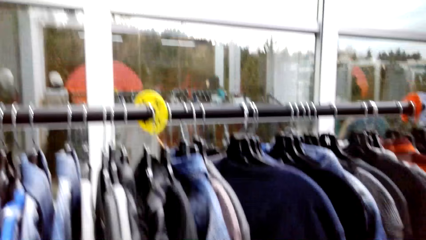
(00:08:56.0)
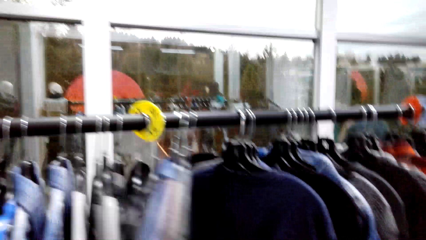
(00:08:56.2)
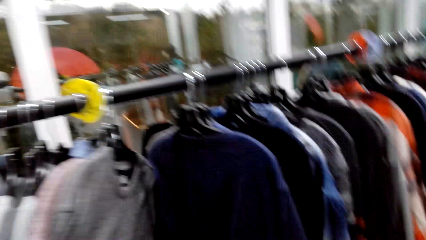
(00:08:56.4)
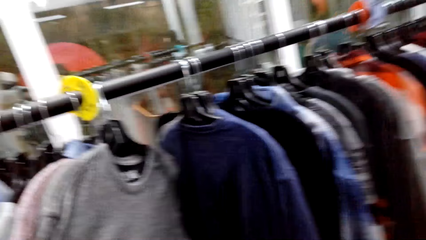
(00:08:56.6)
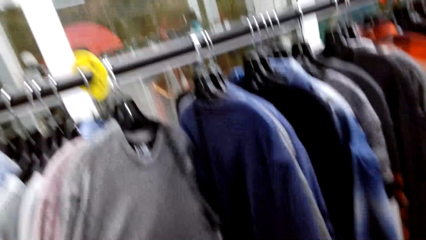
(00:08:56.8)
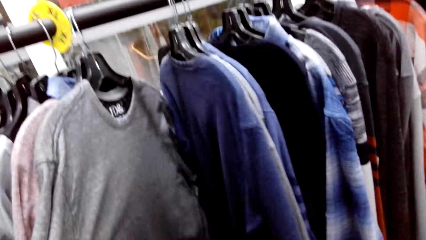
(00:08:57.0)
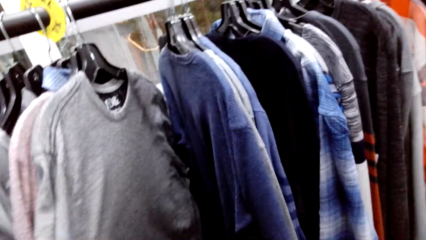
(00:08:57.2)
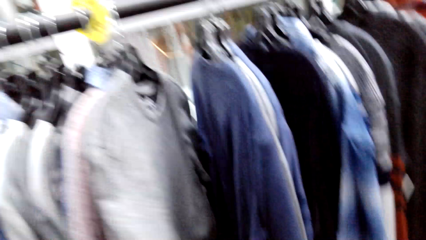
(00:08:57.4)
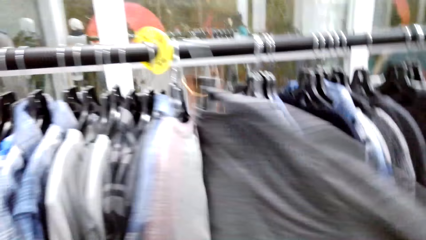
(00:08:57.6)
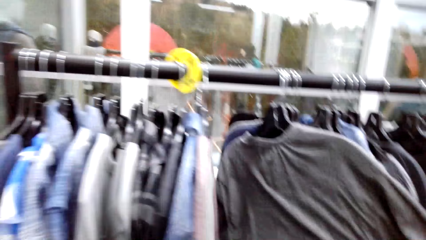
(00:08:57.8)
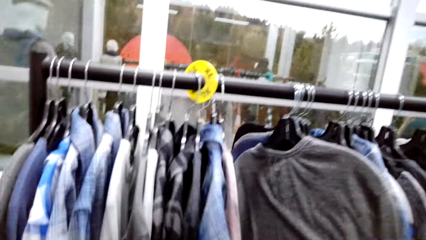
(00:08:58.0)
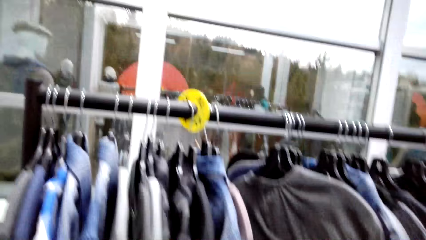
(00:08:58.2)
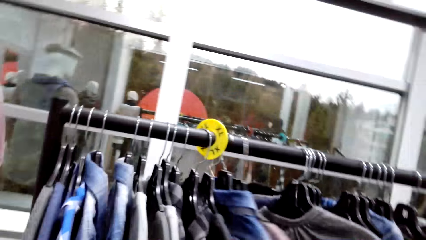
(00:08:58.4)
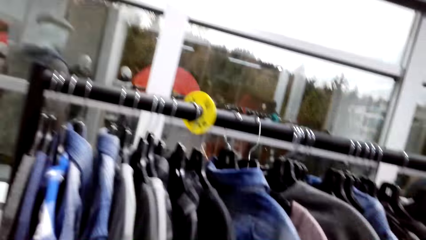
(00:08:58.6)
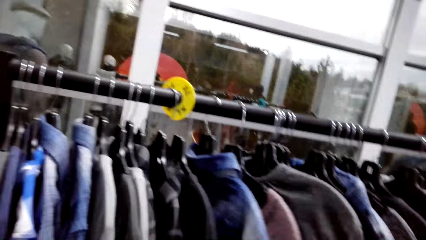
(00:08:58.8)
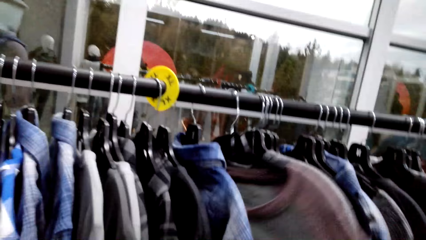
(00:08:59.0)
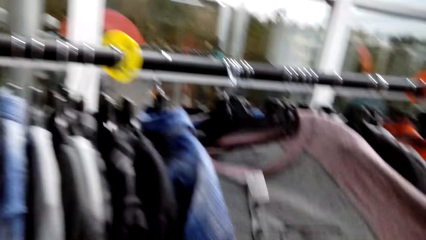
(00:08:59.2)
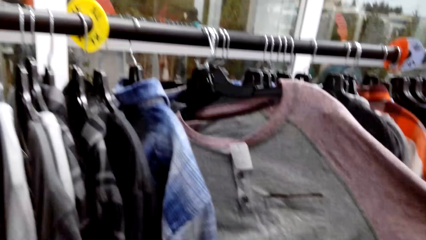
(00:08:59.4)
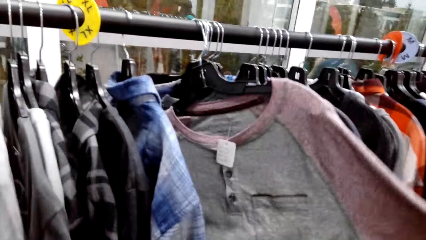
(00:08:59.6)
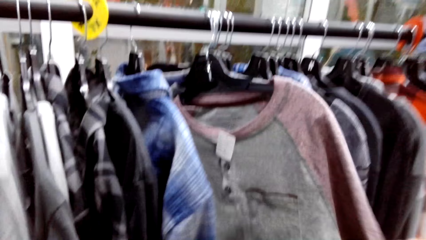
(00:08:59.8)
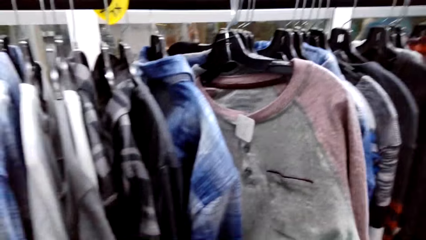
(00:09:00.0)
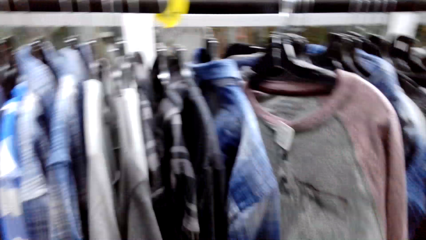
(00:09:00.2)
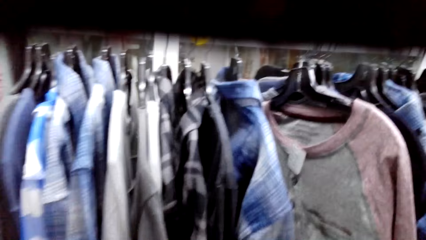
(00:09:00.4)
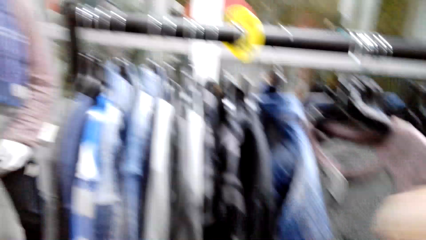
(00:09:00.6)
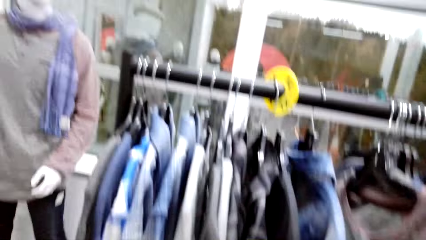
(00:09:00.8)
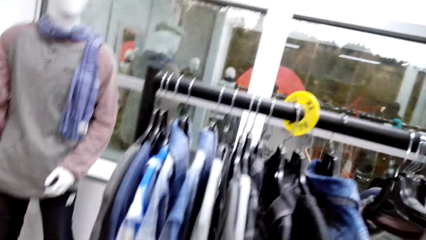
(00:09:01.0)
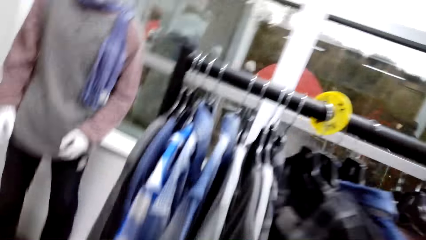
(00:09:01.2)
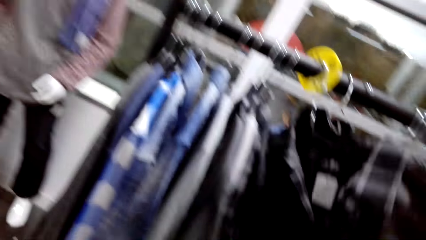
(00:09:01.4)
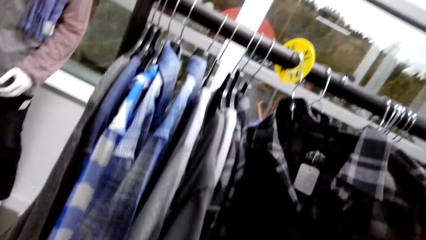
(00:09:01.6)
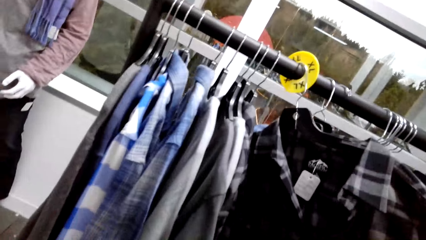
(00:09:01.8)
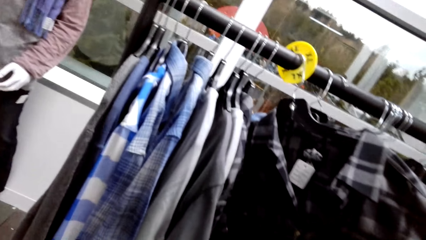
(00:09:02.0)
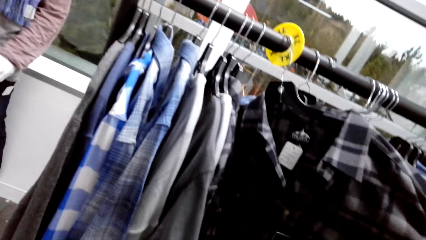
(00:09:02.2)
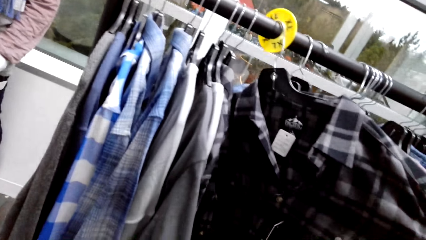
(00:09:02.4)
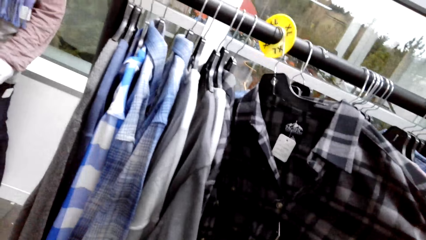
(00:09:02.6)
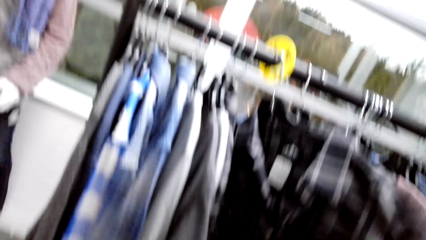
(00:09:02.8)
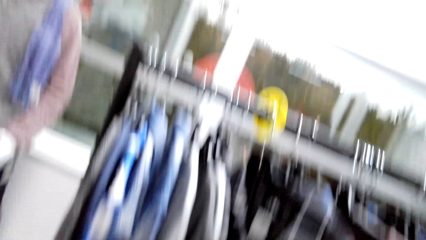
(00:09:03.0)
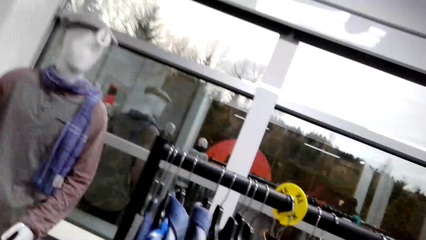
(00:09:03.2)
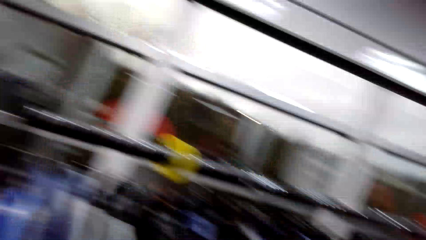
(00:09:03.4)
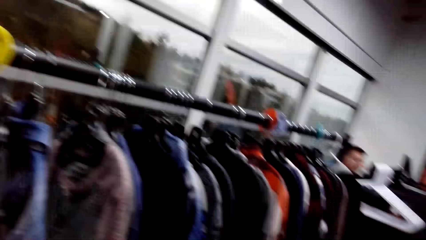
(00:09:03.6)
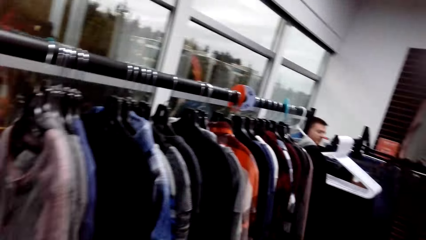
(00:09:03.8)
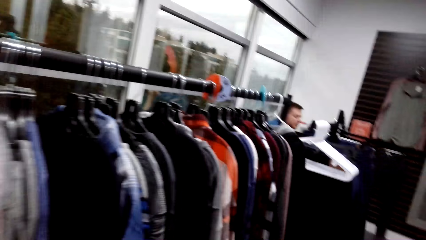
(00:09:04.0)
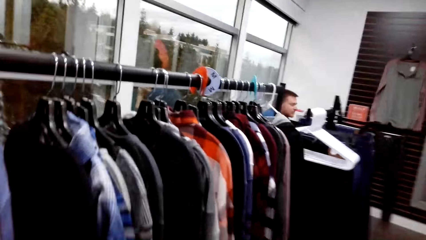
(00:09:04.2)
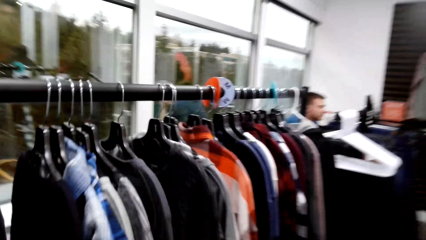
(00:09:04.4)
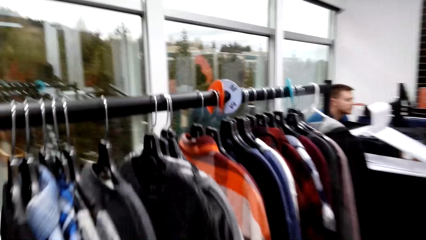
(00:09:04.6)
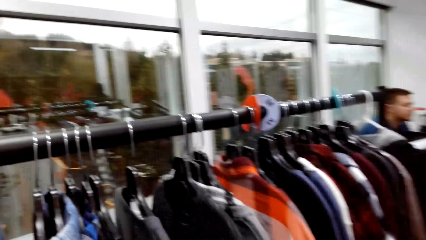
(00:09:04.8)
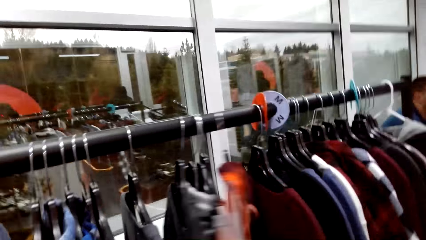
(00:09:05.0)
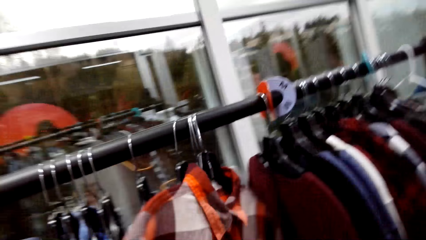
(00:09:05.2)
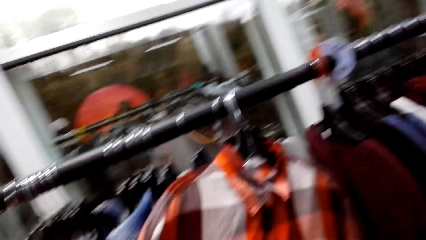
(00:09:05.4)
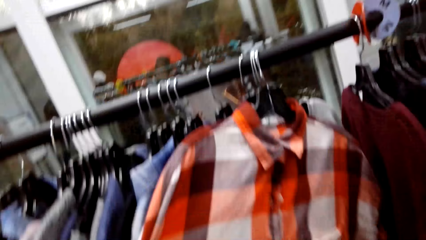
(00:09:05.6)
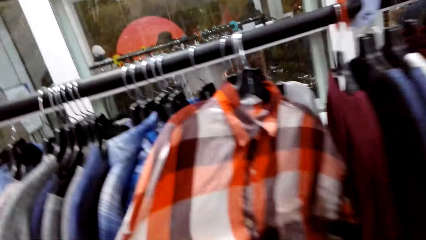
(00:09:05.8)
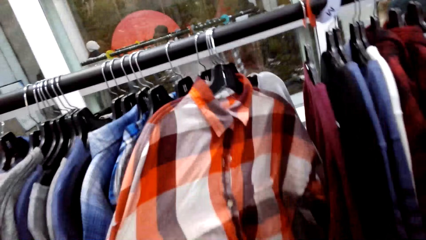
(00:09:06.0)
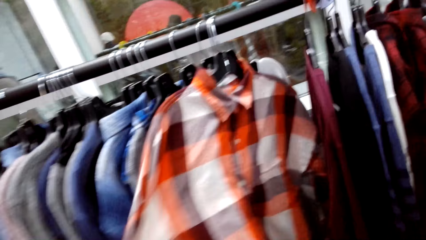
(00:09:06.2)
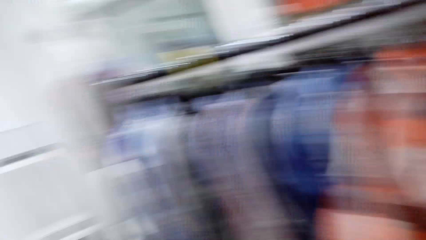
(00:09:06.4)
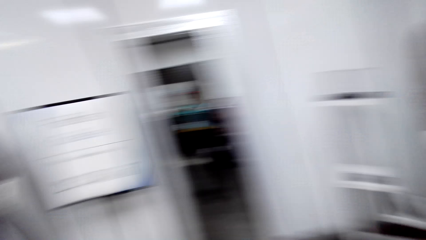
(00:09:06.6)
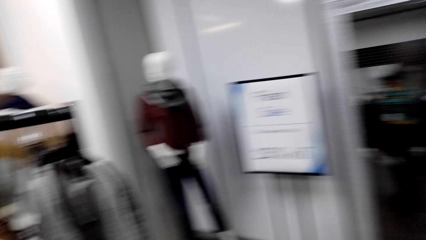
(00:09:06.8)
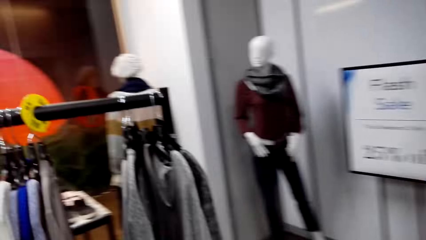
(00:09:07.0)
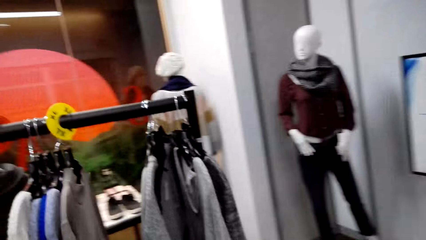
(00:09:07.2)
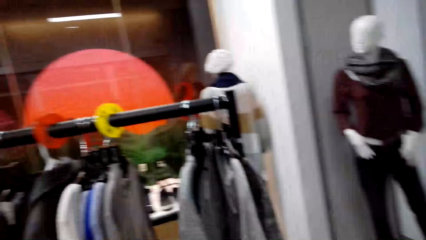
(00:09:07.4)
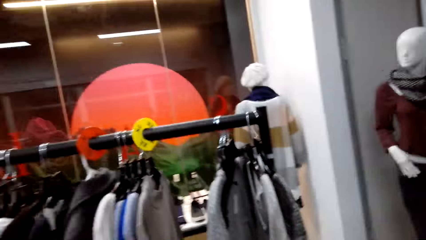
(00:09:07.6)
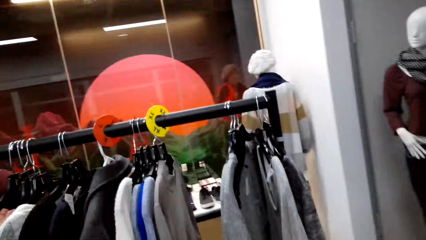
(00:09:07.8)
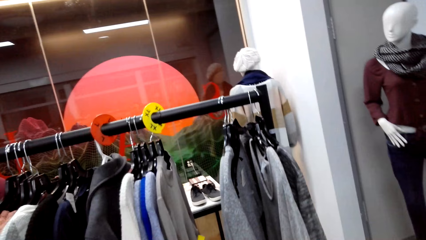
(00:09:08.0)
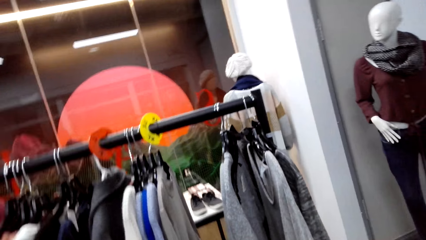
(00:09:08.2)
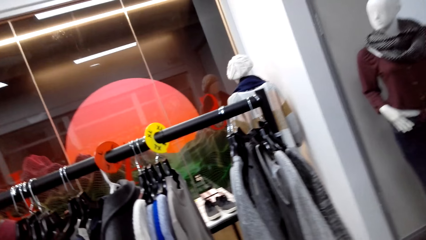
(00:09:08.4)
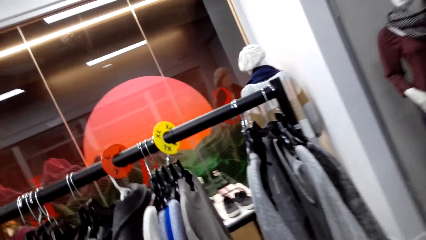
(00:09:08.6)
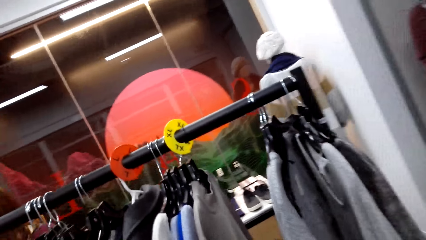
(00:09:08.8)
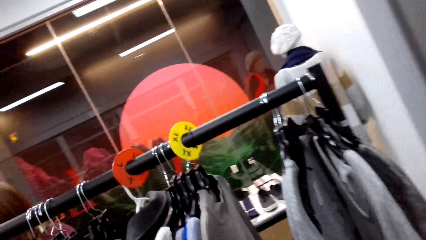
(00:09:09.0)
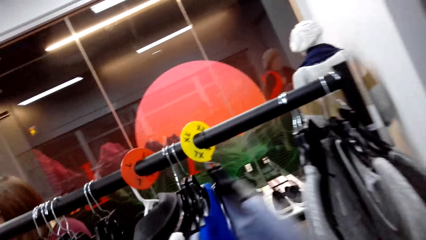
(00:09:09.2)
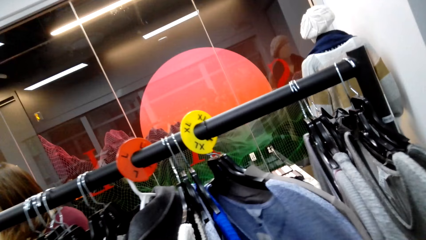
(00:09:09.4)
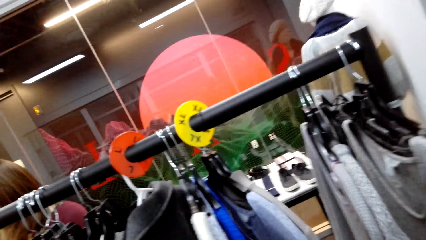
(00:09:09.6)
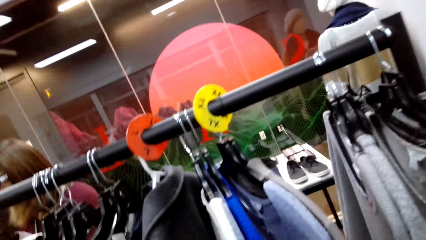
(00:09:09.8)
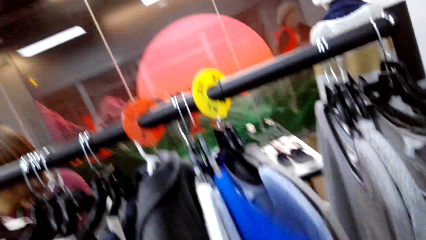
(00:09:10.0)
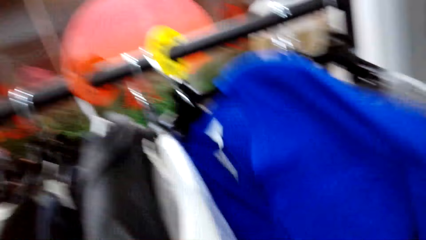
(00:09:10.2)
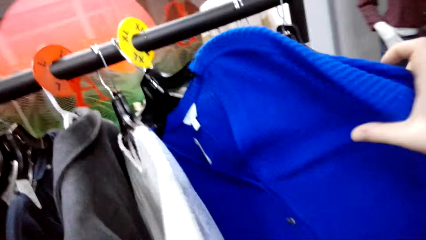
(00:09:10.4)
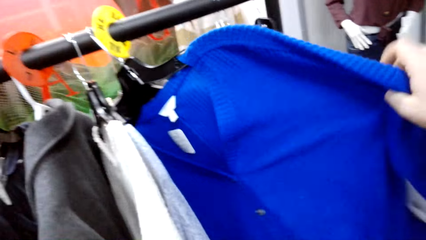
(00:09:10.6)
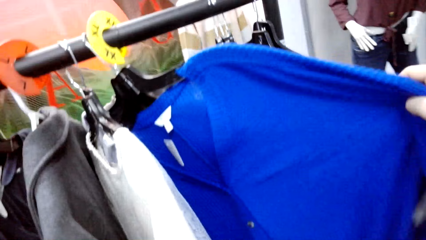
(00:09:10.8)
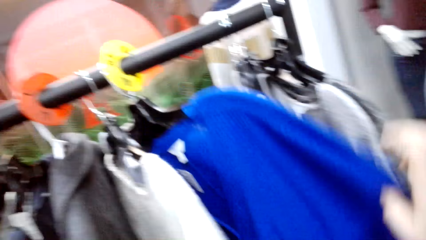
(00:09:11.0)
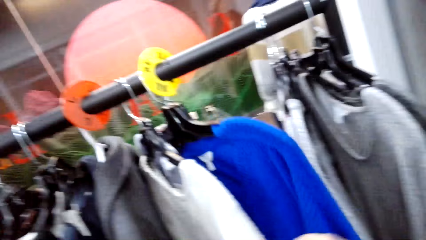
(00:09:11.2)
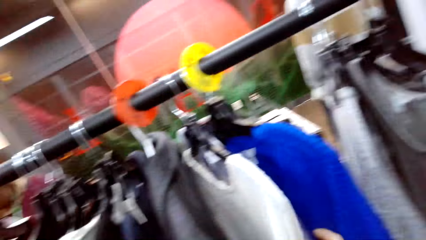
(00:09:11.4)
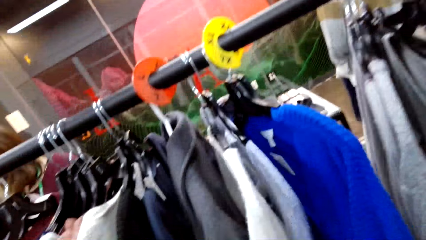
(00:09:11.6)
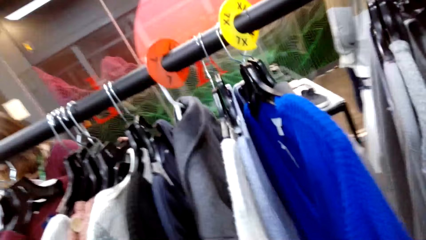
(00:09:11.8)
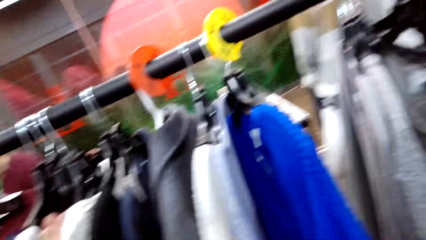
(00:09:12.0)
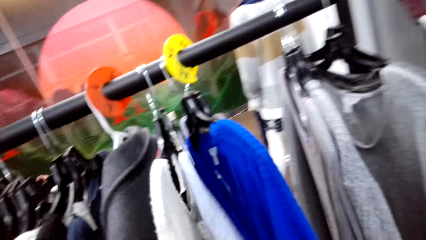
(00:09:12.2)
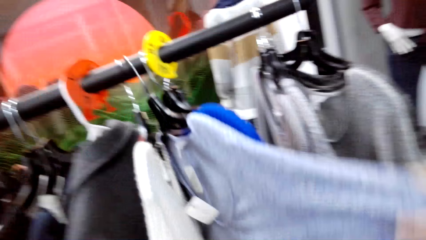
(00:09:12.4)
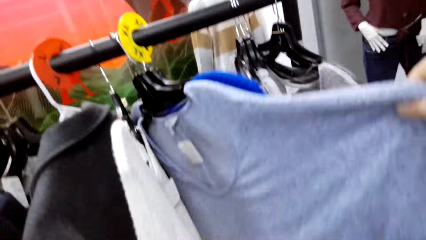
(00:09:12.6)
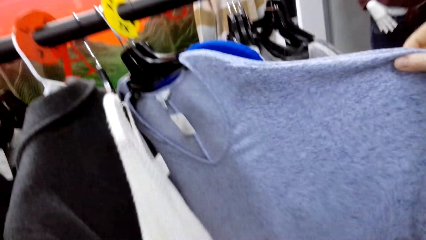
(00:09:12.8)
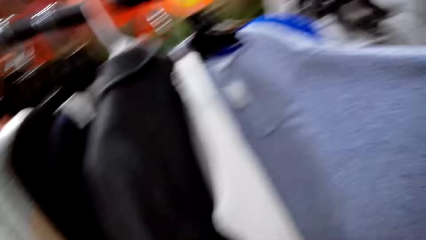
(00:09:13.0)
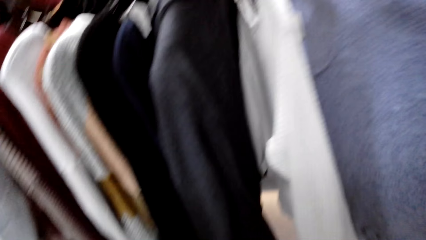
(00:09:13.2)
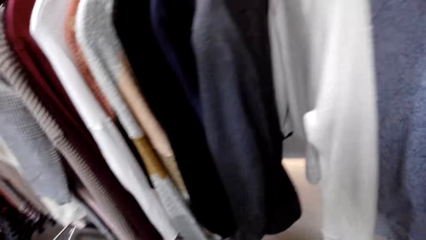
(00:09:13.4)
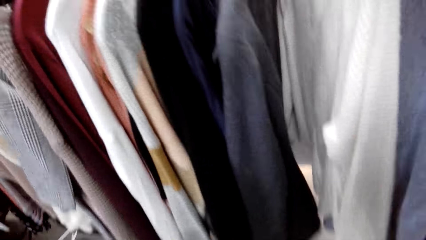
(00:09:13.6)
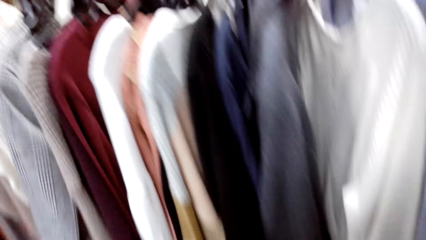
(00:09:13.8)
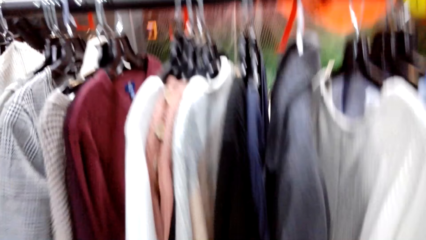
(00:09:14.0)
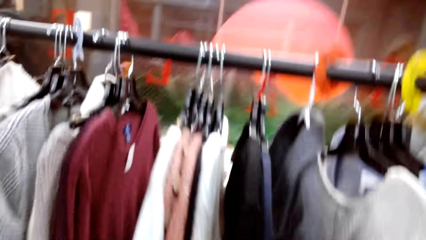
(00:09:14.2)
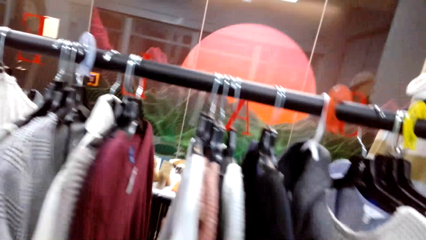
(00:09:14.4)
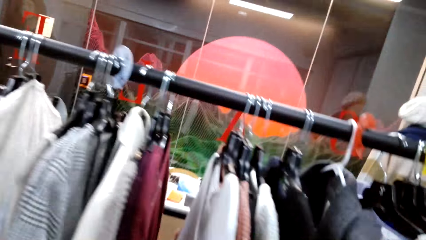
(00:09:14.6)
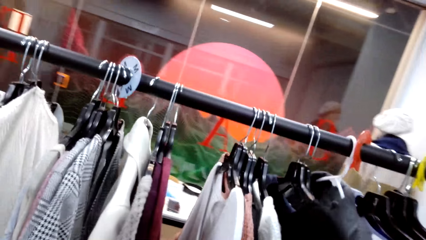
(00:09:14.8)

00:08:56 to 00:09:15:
The camera wearer checks the shirt. They check the flannel shirt. They walk around the store. They check the flannel shirt. They turn around. They walk around the store. They look through the clothes on the clothing rack. They check the sweater. They check the sweatshirt.
